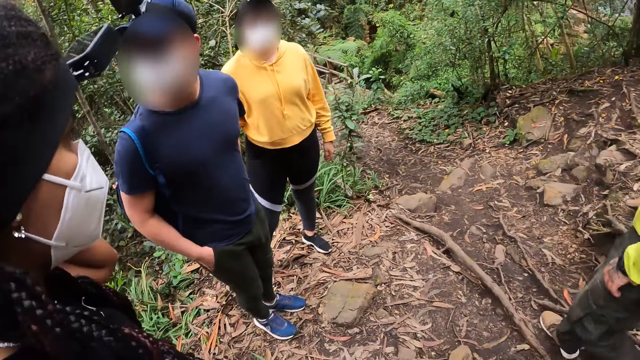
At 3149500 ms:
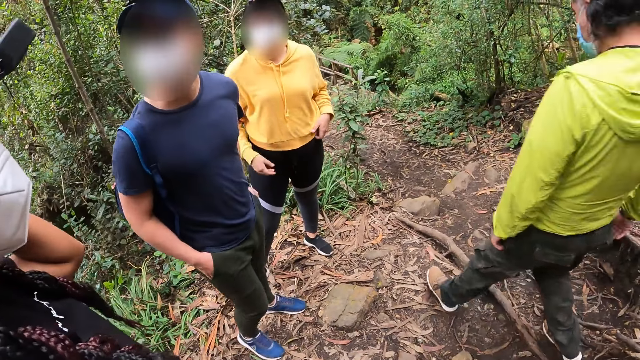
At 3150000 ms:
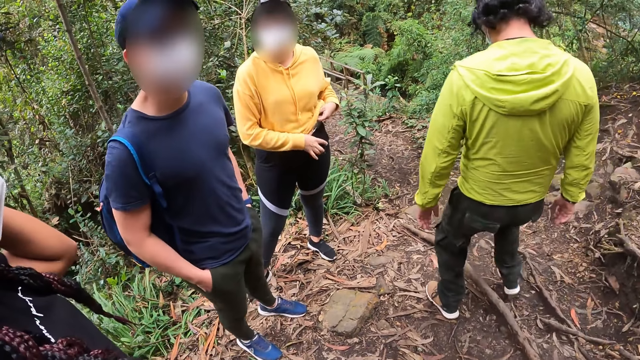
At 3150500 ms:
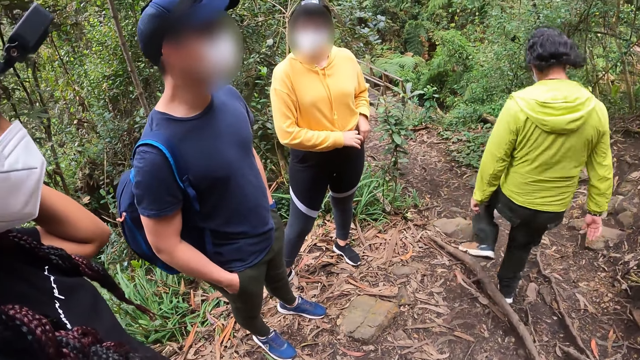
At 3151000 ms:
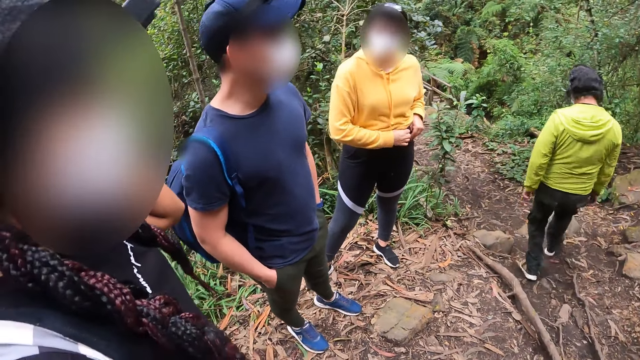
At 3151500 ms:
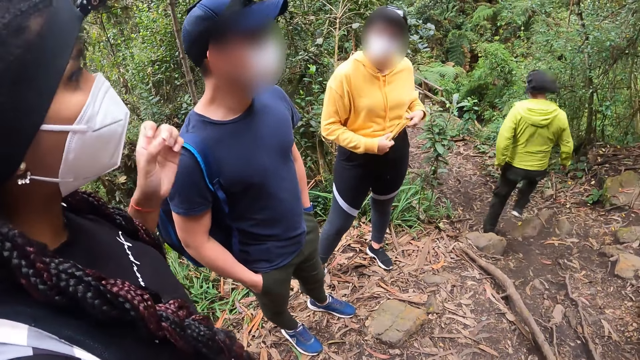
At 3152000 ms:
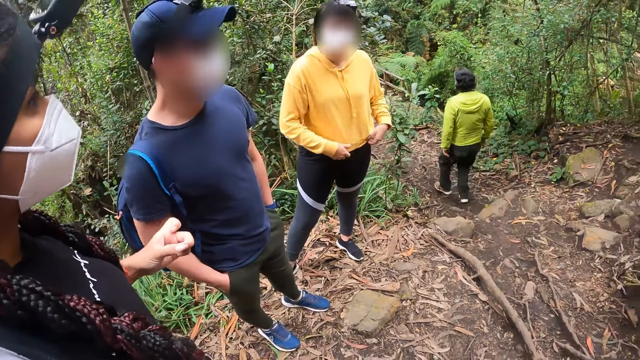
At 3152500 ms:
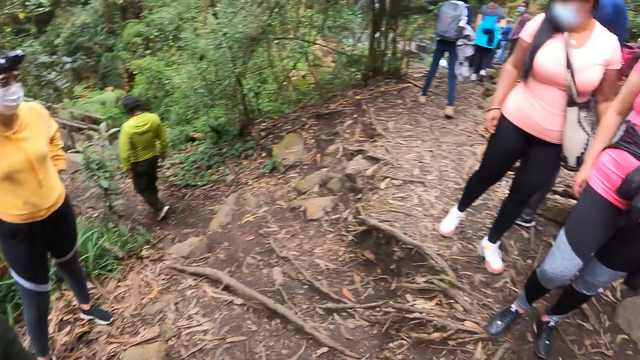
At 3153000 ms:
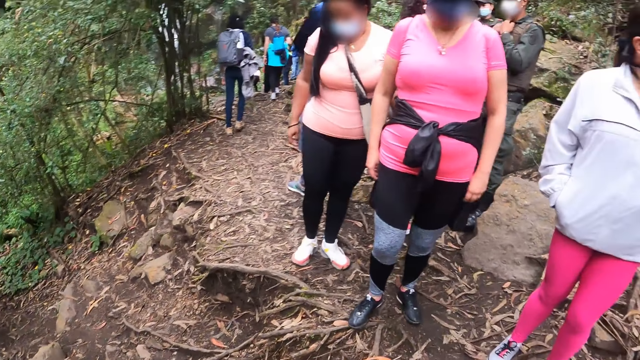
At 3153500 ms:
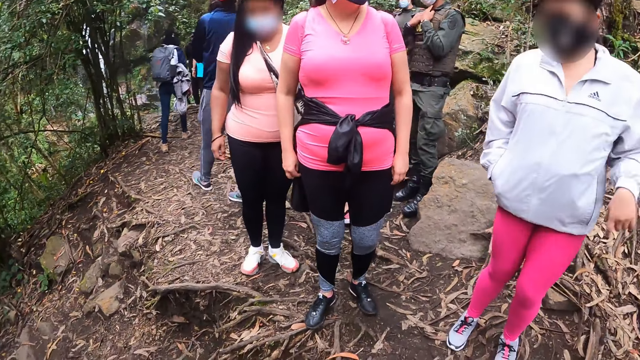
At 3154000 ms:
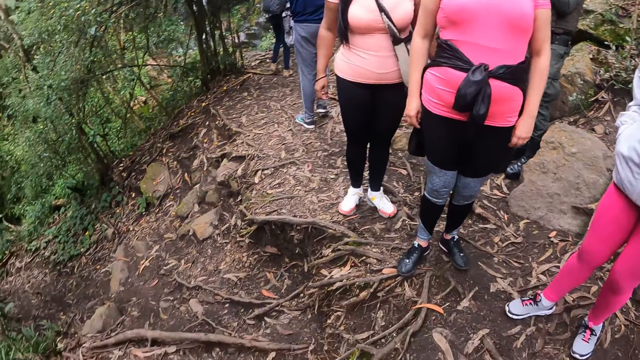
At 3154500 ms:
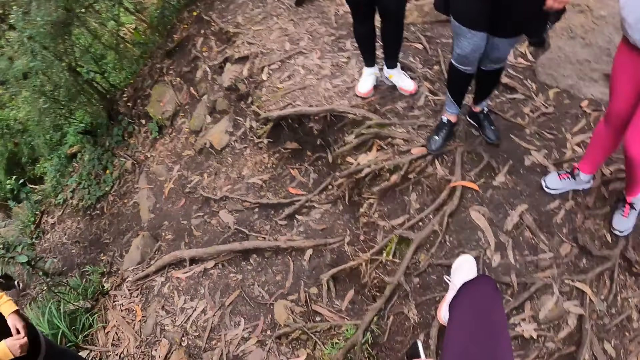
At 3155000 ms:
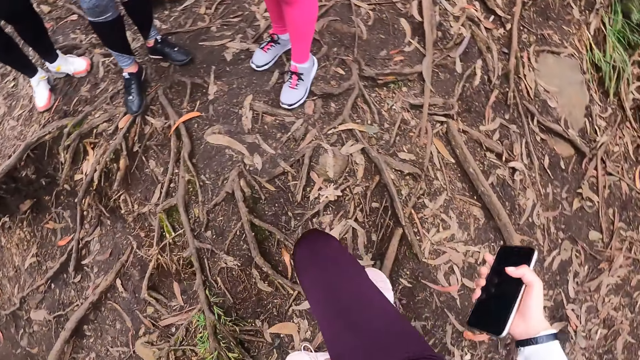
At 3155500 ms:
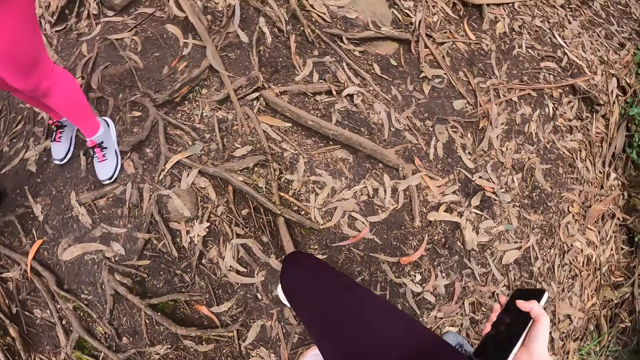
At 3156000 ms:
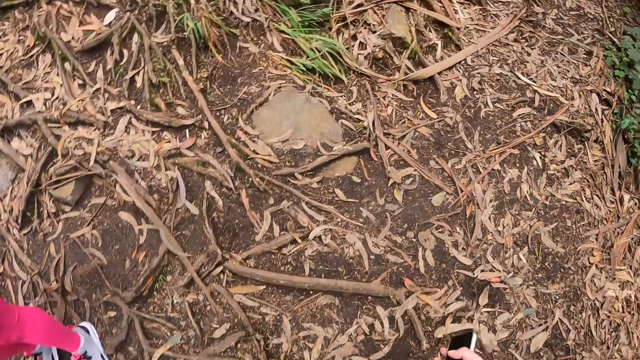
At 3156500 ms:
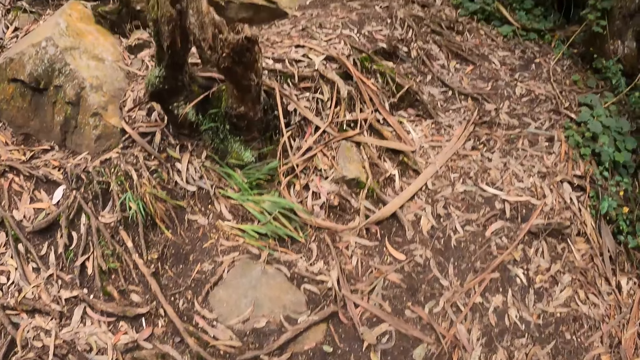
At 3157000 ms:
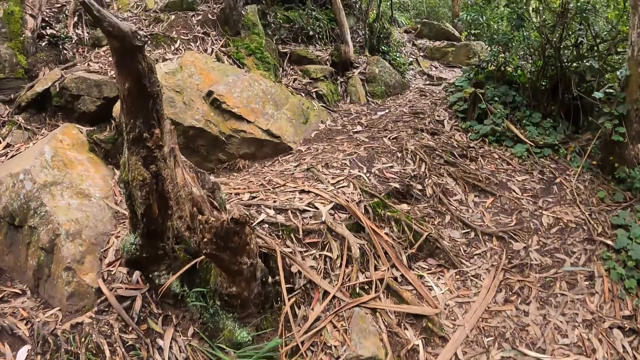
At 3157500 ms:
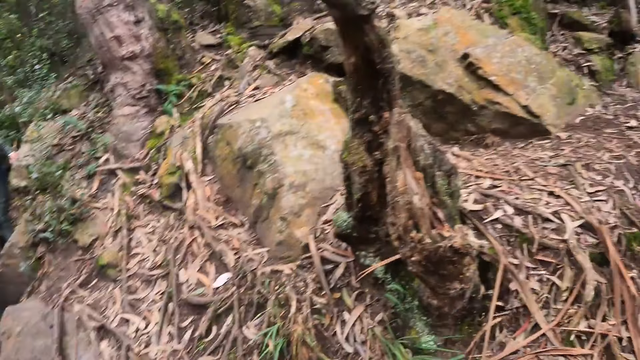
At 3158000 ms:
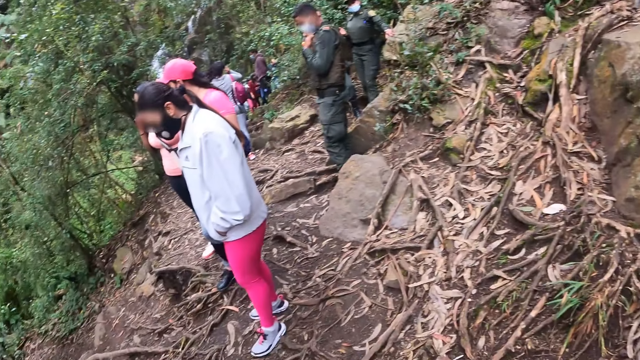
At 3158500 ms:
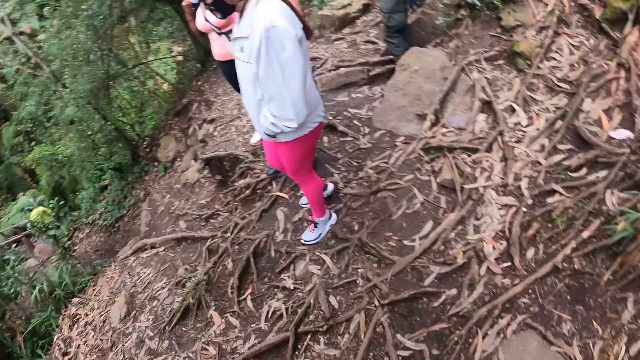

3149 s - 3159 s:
The camera wearer looks around.

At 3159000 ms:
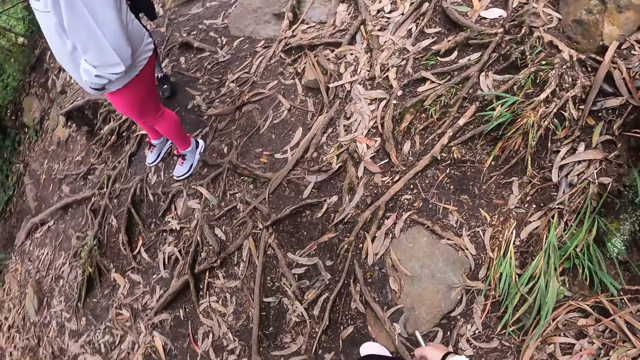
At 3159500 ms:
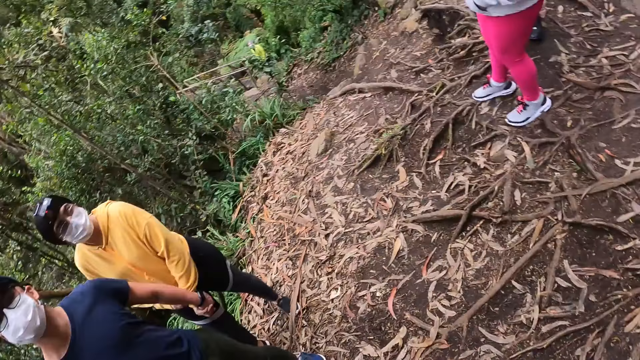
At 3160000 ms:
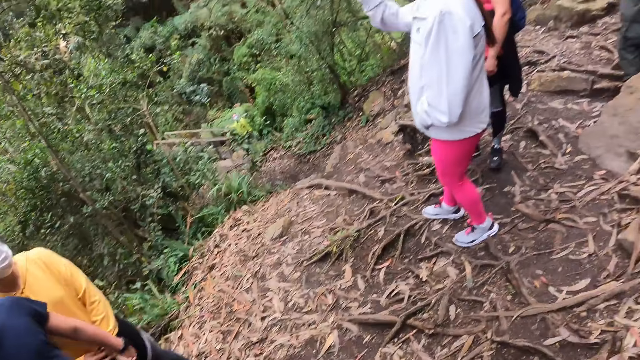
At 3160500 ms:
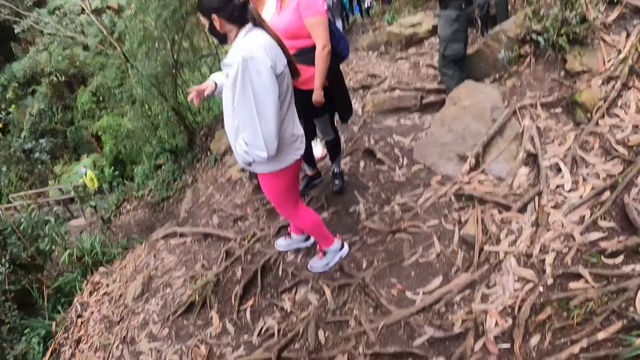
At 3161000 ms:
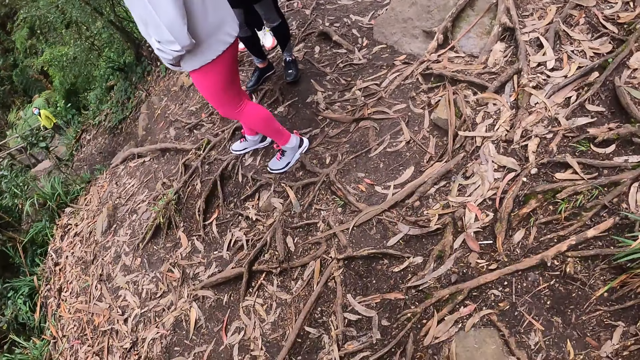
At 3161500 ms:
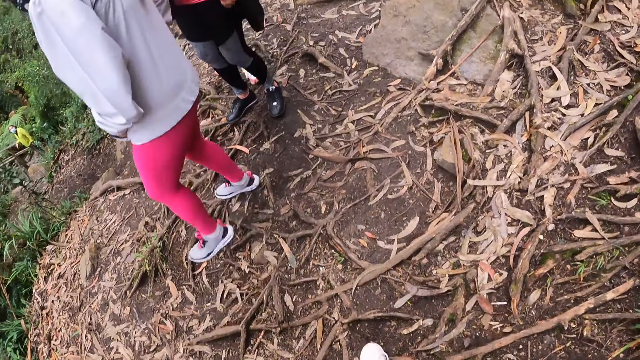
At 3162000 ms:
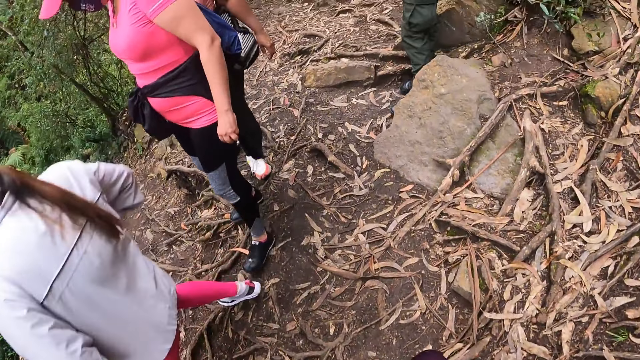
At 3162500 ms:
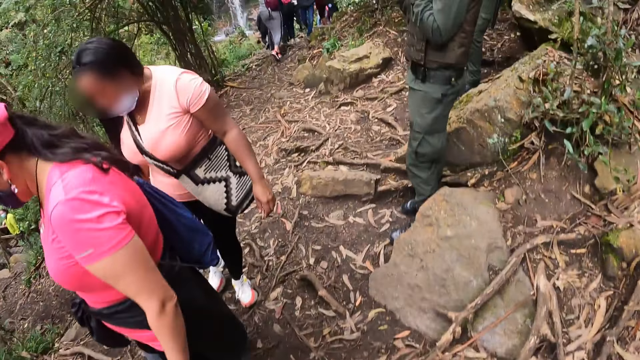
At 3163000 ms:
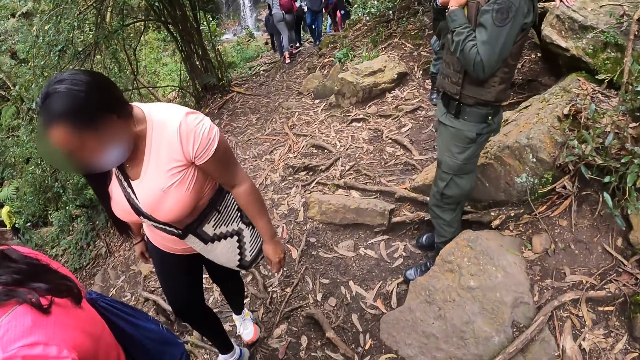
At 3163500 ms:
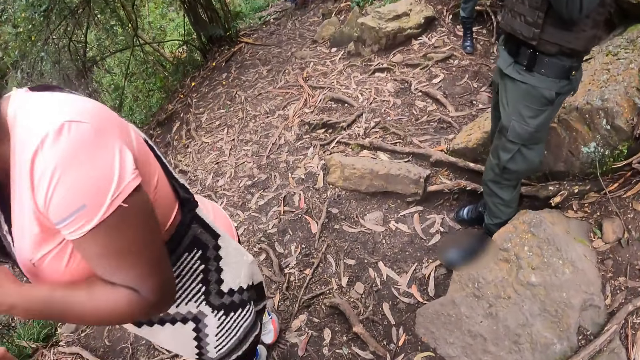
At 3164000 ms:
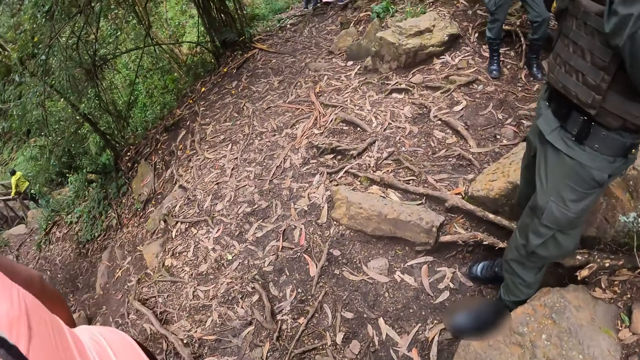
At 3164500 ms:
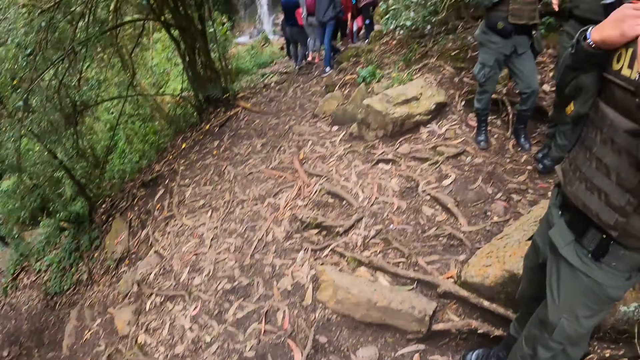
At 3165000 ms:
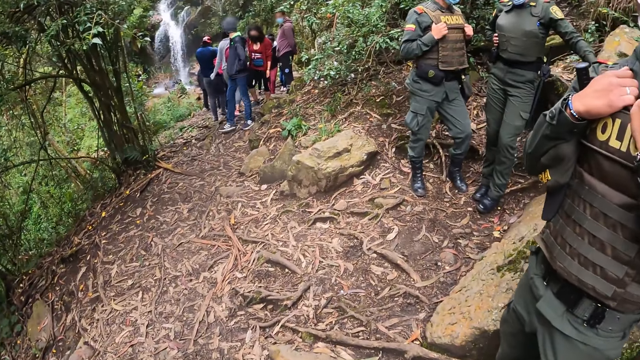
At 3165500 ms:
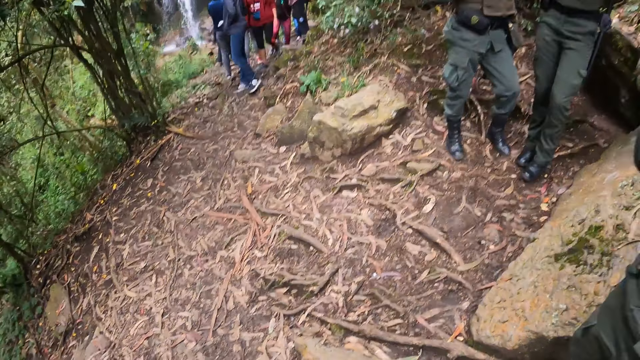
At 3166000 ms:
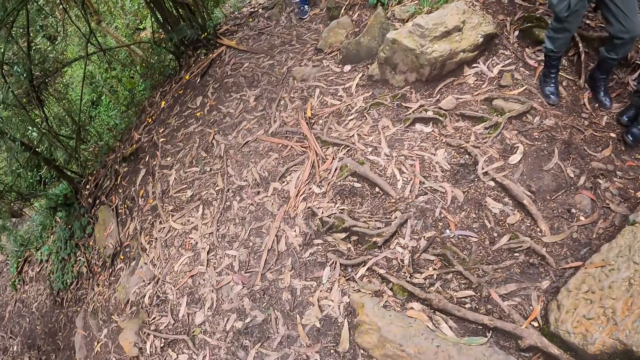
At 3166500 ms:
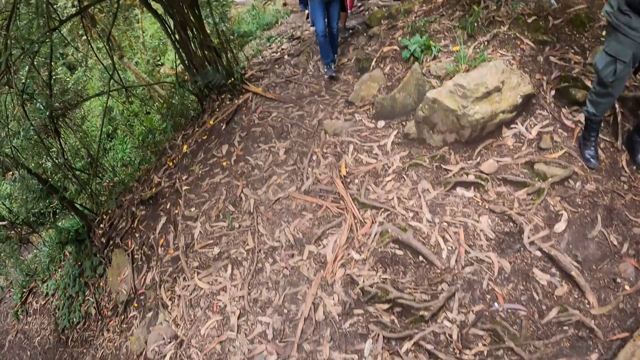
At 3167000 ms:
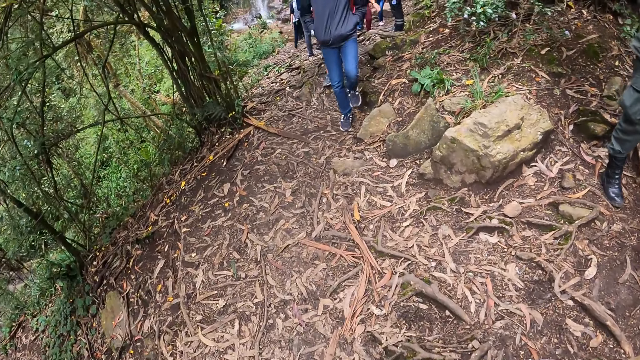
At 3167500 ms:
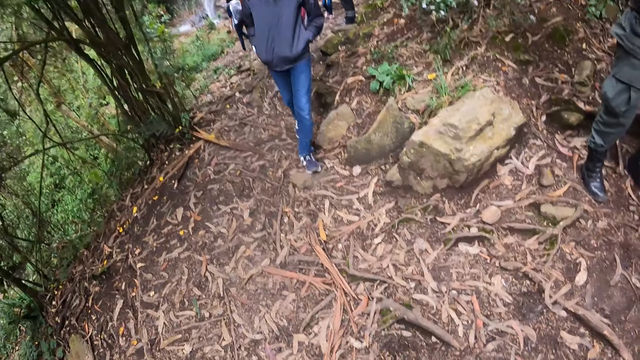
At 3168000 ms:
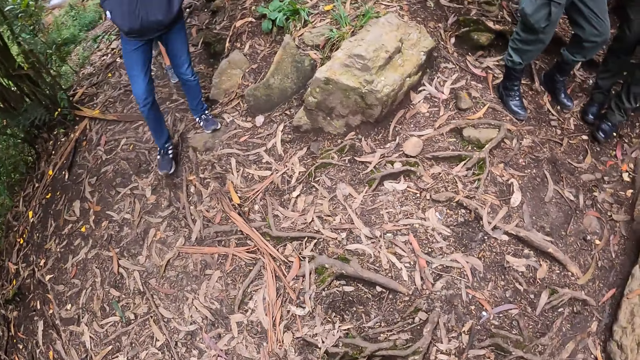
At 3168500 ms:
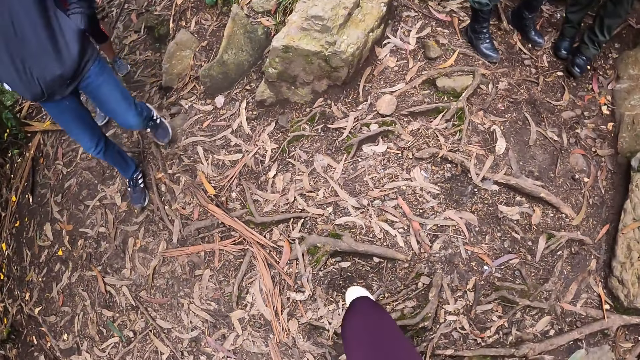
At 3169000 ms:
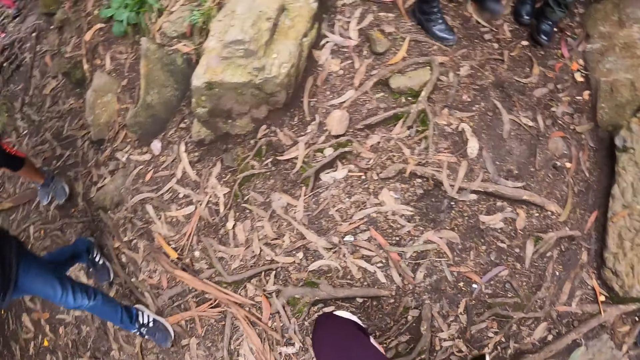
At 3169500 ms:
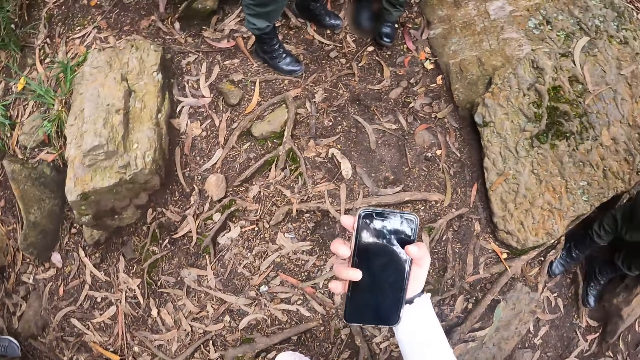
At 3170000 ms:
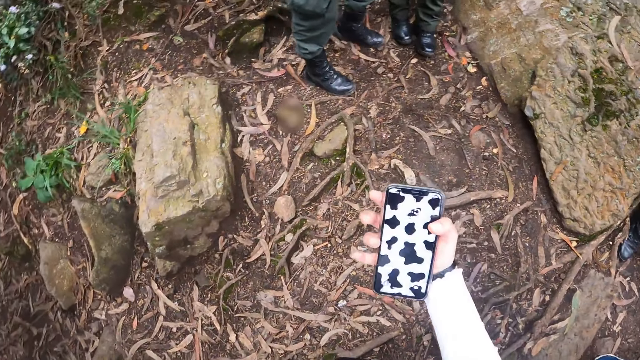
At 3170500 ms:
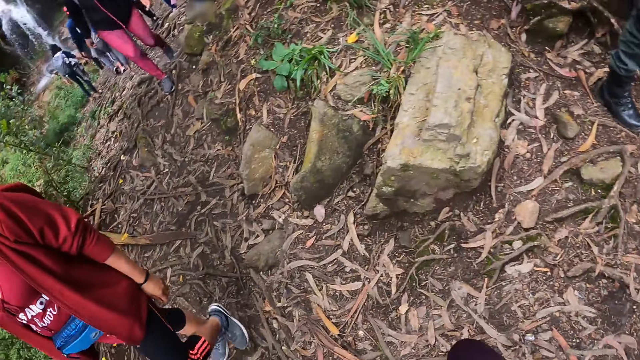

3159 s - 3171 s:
The camera wearer moves around. She operates the phone in her right hand. She looks at the phone.
